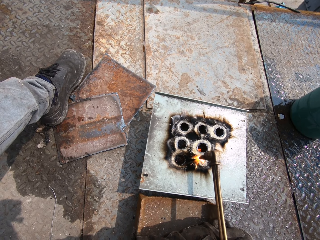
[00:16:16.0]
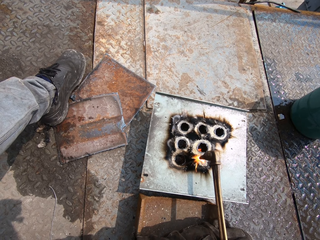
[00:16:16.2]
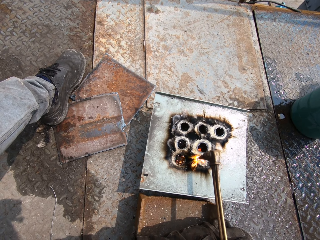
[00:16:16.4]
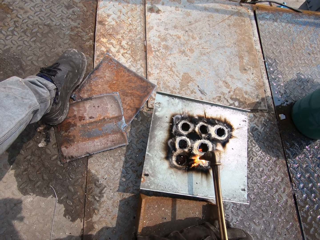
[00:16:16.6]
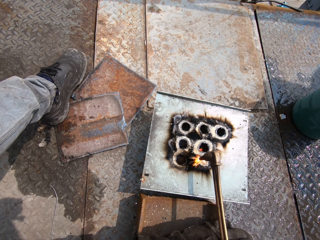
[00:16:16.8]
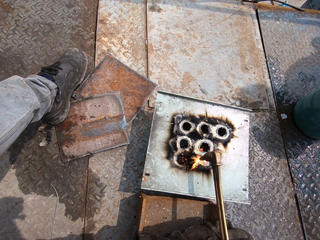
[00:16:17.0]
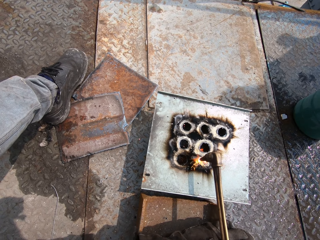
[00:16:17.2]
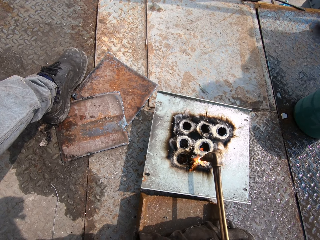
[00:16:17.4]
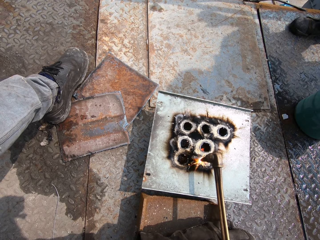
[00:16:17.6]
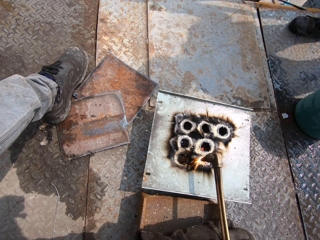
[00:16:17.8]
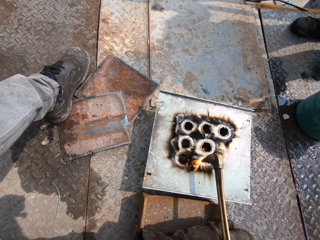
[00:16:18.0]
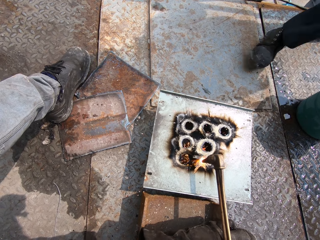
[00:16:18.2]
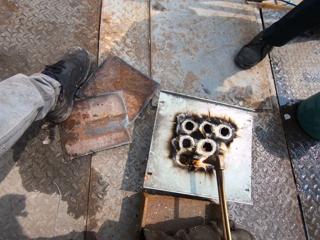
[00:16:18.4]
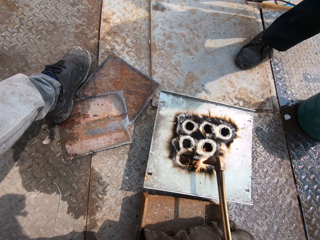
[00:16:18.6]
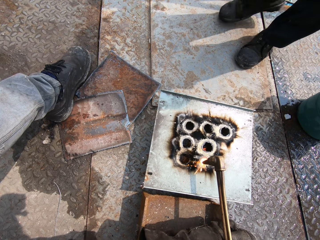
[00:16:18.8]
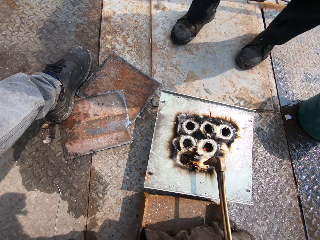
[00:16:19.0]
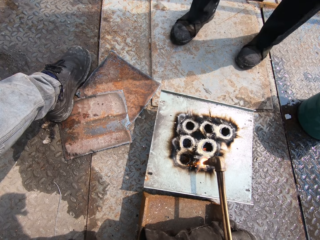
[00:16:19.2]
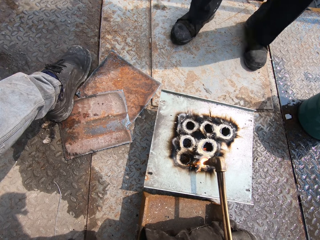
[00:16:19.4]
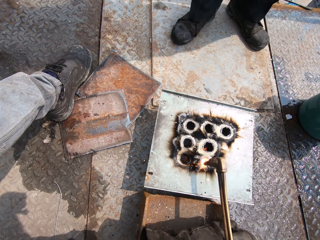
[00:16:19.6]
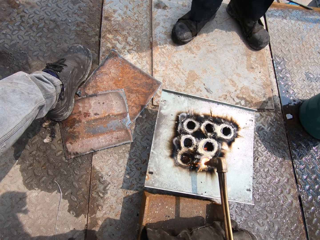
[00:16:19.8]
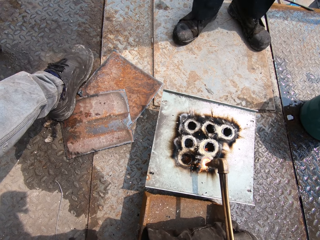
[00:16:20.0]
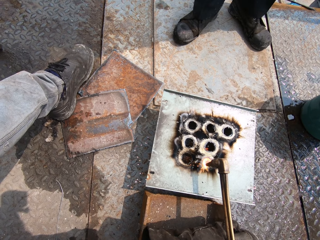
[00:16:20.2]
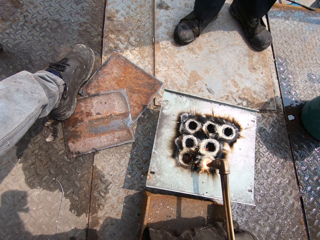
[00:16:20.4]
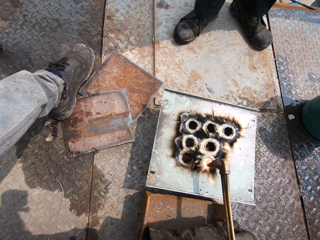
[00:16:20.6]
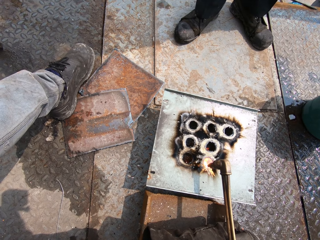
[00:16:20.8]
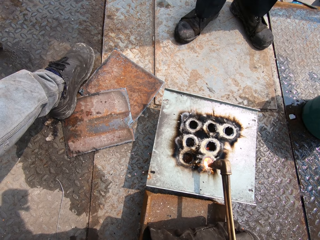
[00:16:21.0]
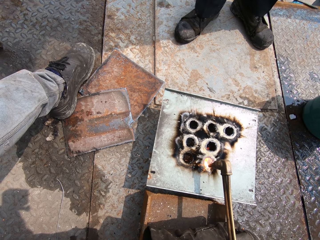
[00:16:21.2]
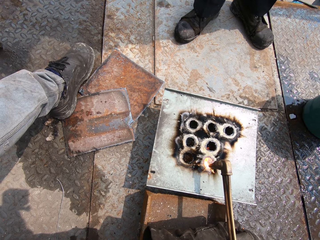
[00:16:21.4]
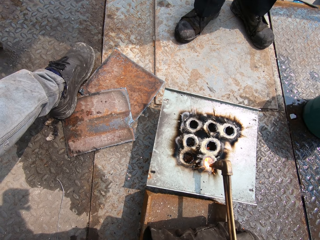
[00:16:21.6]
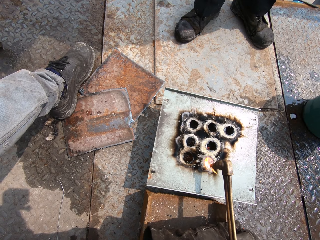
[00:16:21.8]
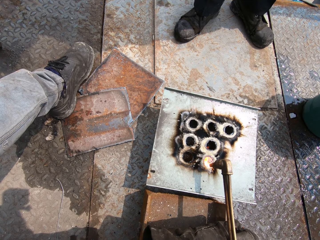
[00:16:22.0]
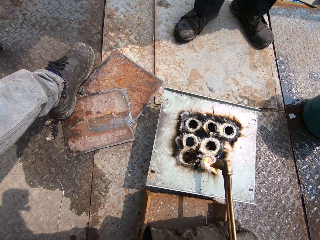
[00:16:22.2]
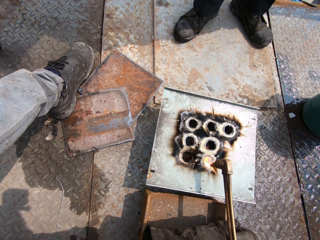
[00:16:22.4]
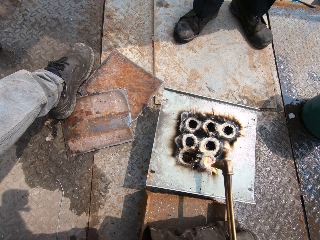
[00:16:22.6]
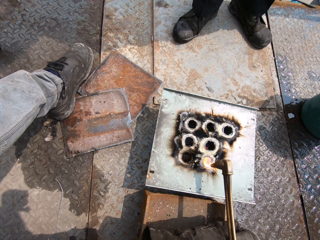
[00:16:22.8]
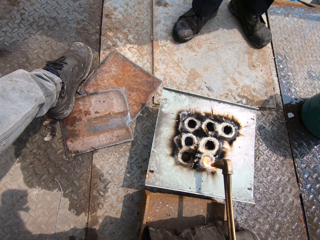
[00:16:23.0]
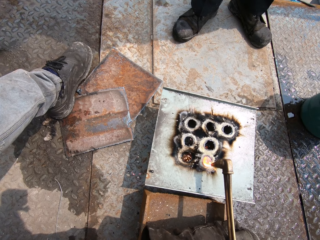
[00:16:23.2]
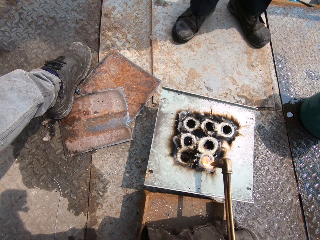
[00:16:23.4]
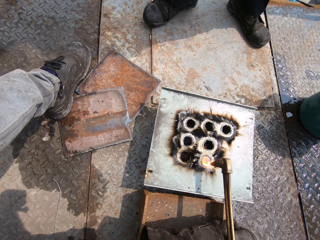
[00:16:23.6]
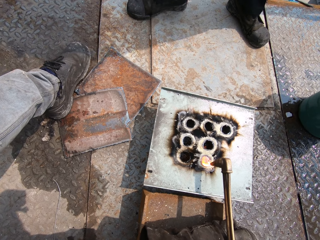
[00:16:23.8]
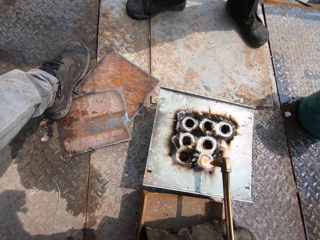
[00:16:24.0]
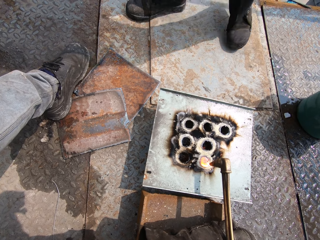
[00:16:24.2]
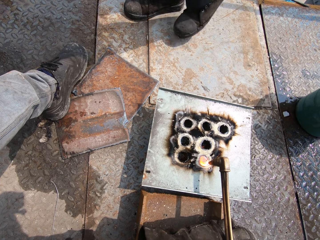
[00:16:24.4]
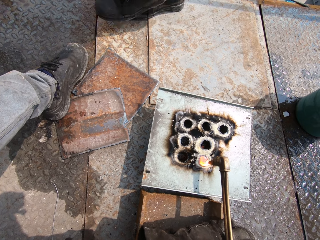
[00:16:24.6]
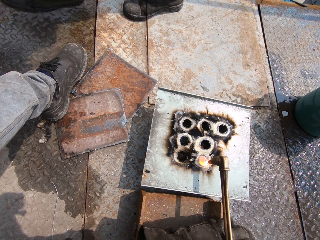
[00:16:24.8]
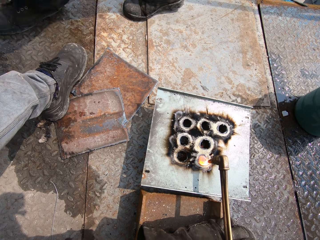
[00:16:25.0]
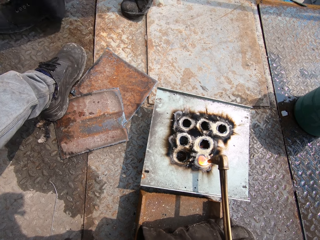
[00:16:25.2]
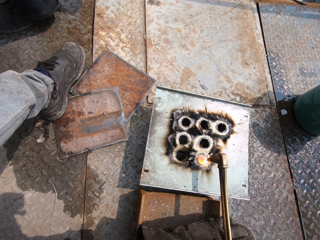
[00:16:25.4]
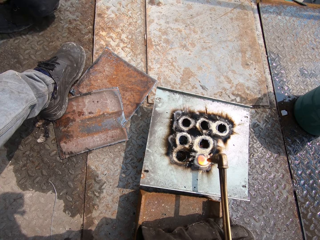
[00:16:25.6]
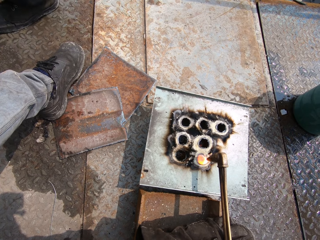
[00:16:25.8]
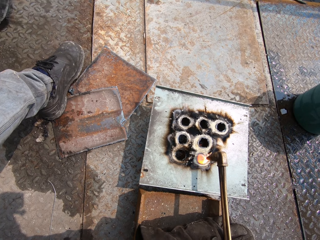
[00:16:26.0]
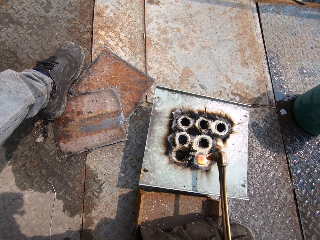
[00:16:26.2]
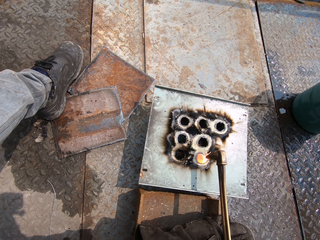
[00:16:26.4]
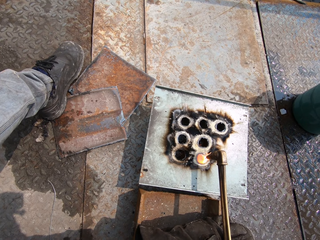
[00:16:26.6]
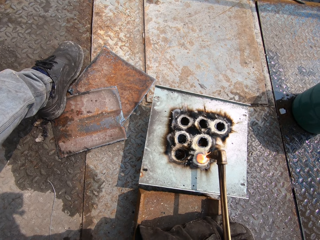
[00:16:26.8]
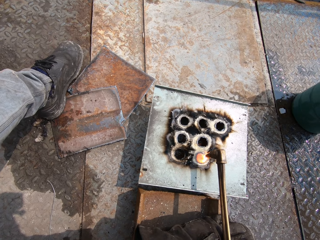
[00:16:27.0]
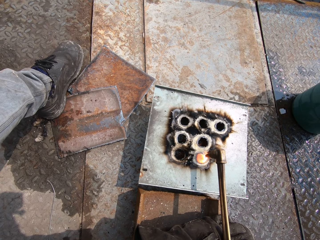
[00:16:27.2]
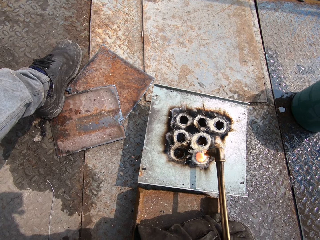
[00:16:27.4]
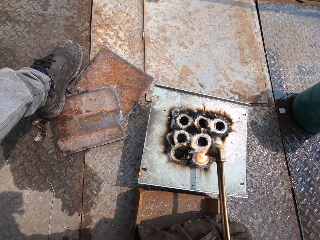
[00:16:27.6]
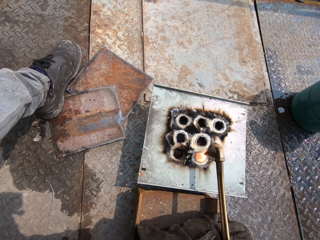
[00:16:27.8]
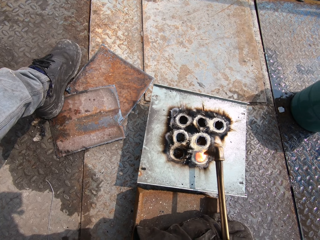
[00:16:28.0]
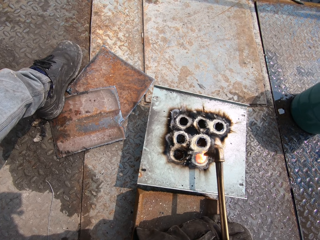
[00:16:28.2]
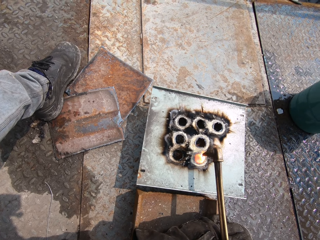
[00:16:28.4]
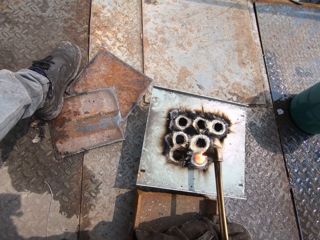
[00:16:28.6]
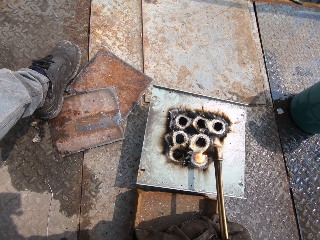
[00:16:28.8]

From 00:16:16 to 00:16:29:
The man walks to the camera wearer. The man walks past the camera wearer.

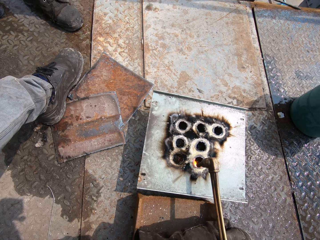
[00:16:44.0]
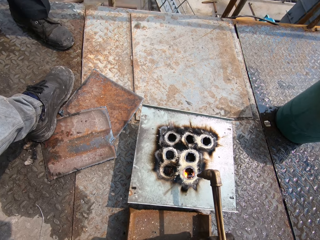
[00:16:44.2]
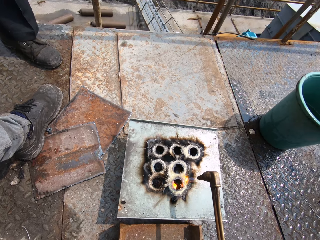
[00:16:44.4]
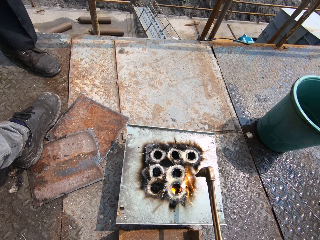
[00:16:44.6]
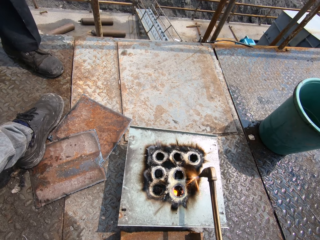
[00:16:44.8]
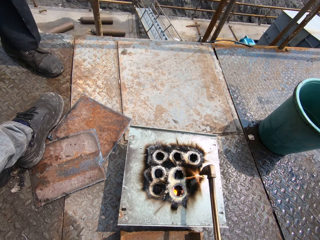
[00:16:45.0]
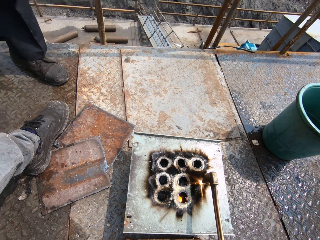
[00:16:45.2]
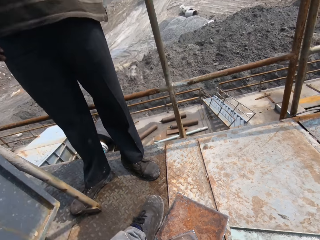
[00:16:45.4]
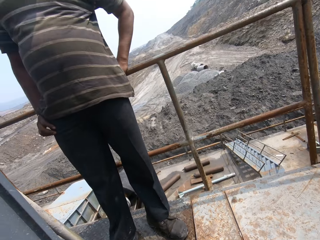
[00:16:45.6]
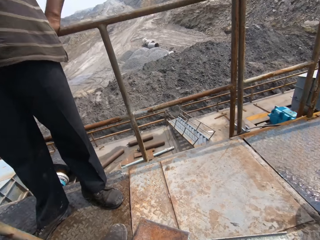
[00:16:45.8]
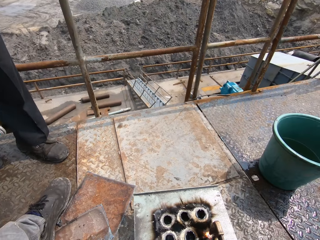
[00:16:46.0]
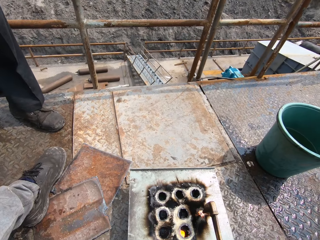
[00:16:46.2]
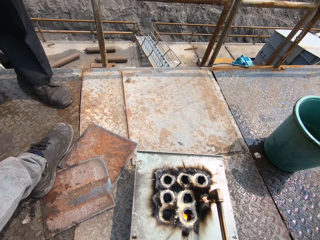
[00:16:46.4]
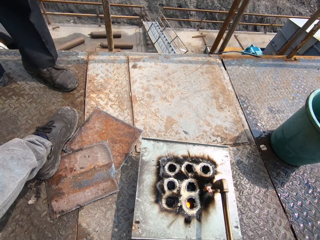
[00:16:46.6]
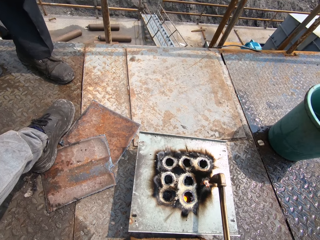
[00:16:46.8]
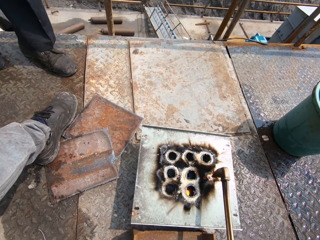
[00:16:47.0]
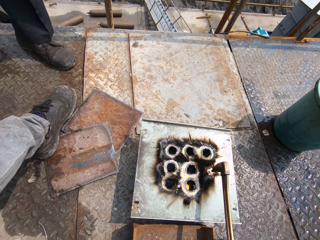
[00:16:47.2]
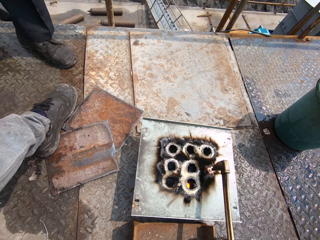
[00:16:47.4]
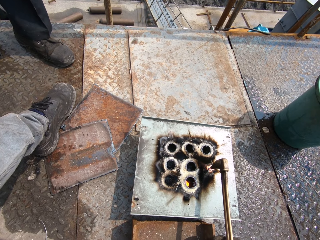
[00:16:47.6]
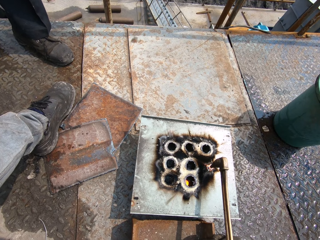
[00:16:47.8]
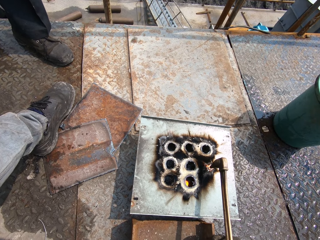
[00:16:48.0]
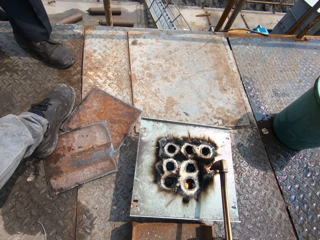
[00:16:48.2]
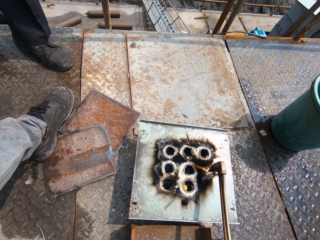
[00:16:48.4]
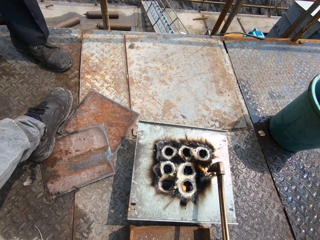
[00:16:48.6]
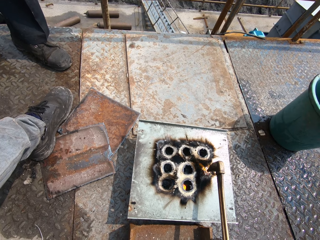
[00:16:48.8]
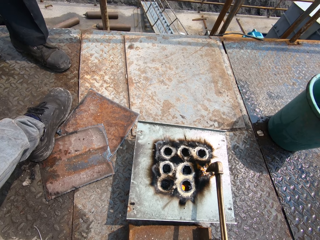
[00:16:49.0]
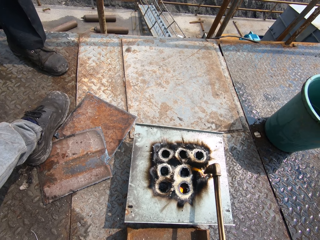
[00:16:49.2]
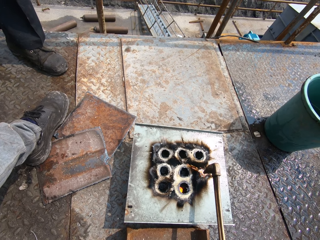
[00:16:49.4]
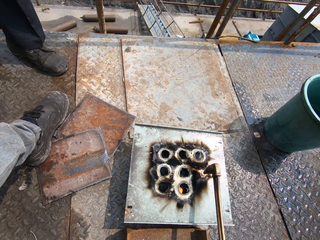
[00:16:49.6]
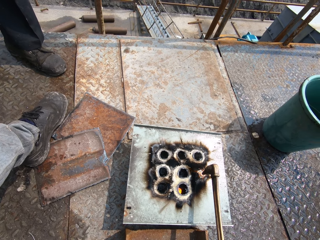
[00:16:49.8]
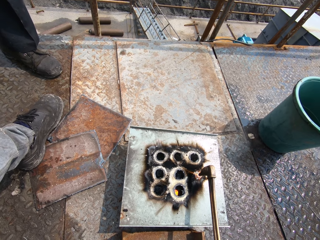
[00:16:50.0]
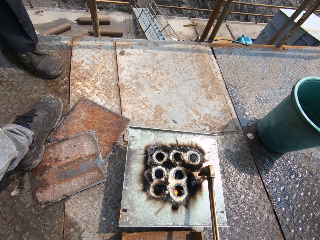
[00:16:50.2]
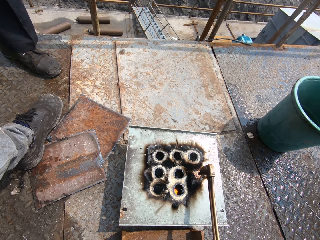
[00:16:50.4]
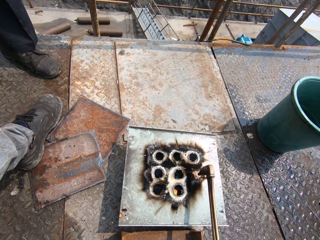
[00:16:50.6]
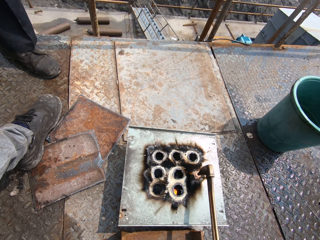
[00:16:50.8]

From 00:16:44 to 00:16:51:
The man holds a rail with his left hand.

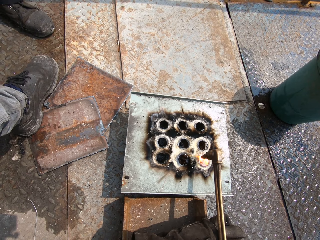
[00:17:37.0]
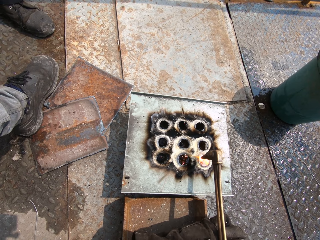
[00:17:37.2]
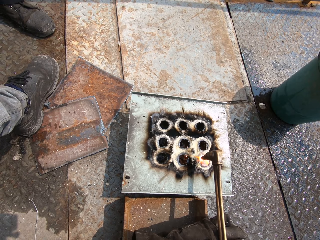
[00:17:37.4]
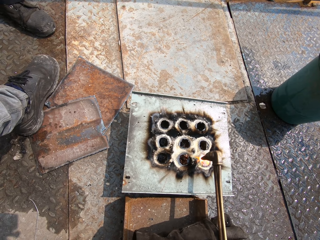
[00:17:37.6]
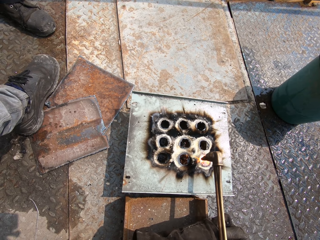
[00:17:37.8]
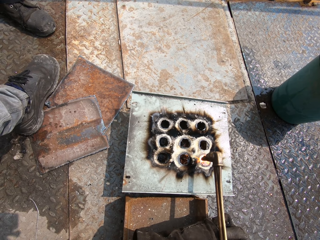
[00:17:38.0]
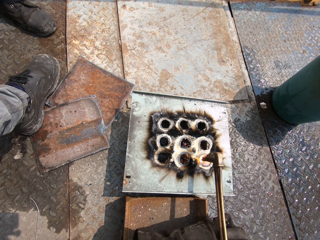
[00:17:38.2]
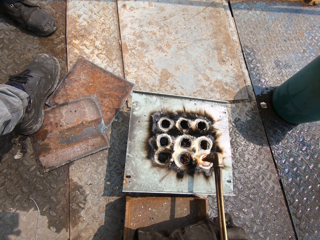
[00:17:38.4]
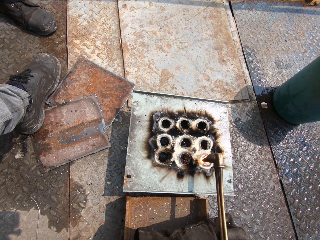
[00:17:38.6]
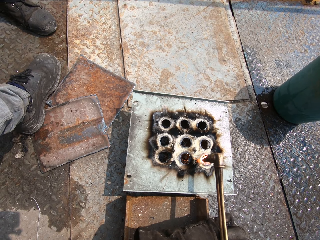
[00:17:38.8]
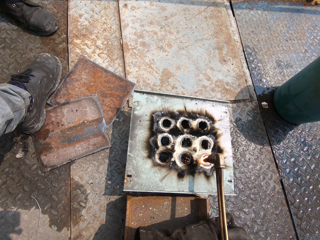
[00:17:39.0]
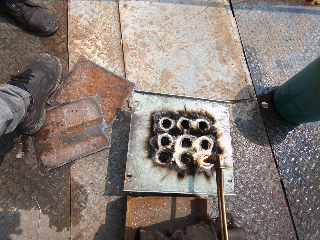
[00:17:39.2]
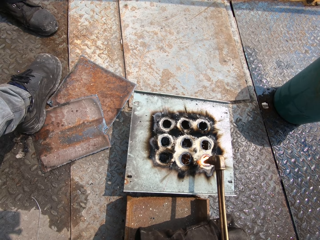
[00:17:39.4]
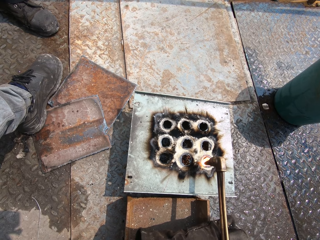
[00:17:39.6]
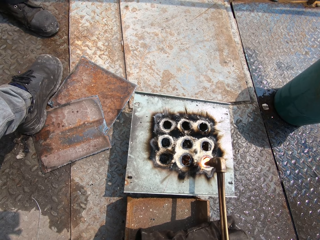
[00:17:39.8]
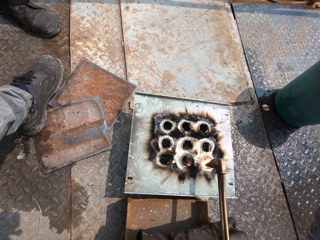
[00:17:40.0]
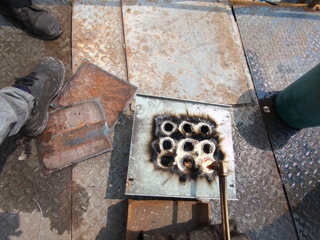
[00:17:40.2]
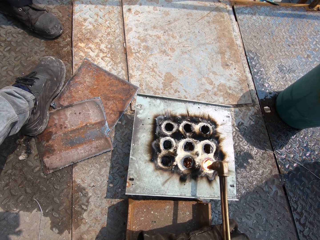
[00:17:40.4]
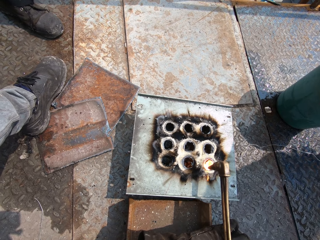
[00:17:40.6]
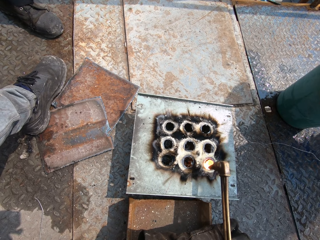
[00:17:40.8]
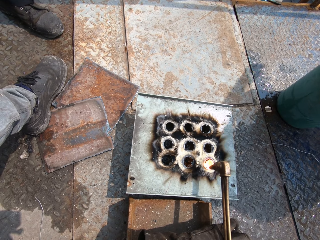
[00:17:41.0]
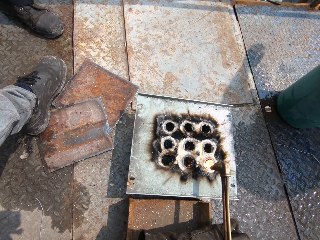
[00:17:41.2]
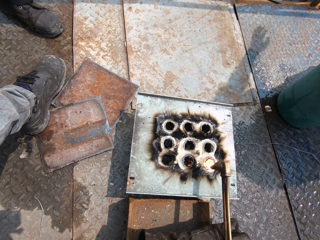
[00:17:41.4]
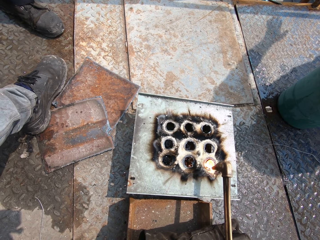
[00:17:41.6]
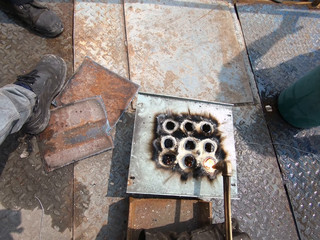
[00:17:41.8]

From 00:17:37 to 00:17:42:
The man interacts with the camera wearer, another man and a third man.
